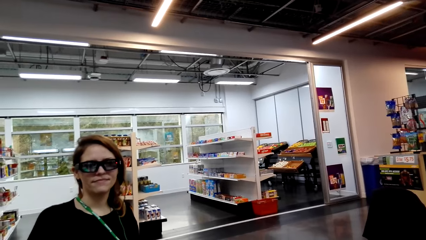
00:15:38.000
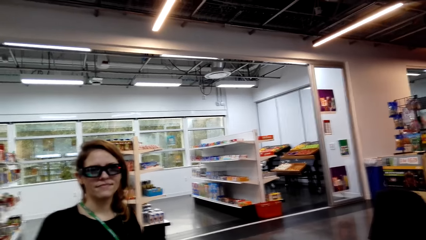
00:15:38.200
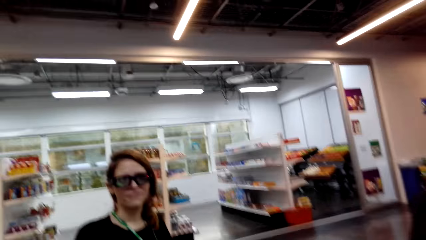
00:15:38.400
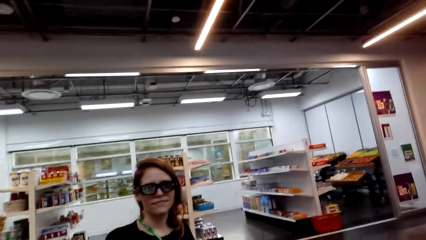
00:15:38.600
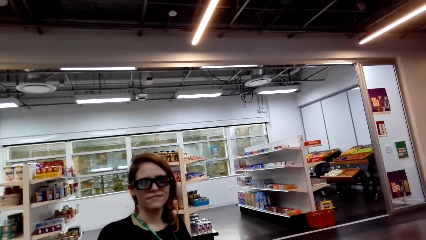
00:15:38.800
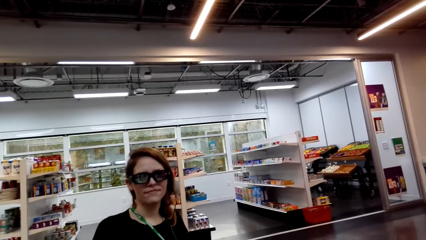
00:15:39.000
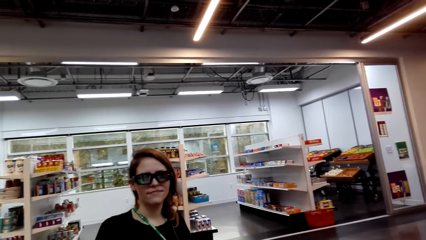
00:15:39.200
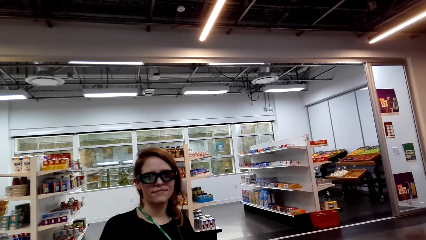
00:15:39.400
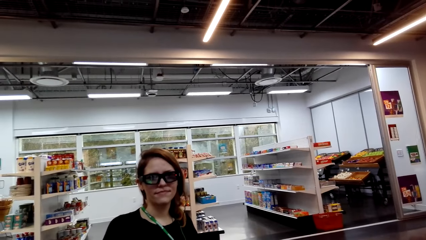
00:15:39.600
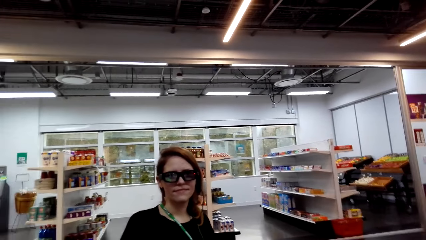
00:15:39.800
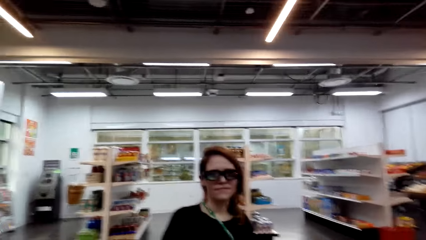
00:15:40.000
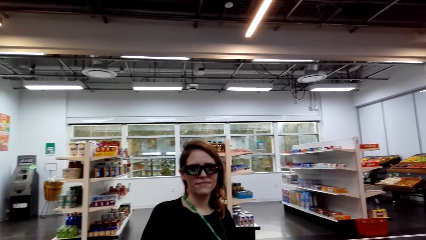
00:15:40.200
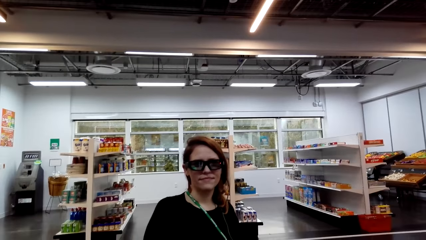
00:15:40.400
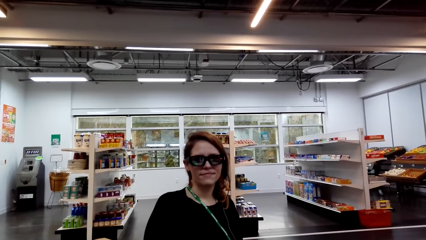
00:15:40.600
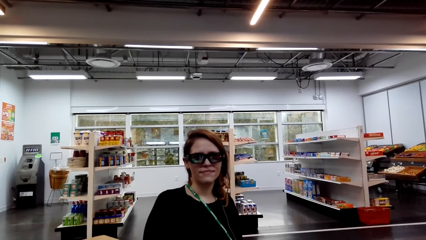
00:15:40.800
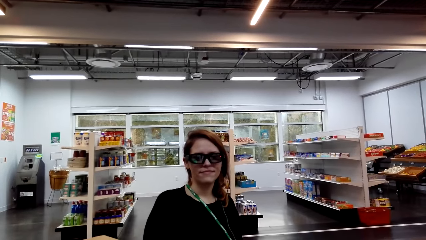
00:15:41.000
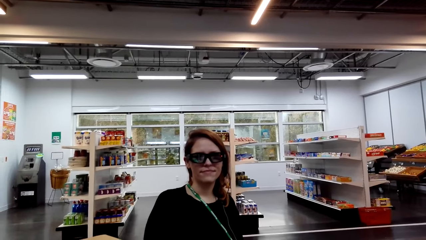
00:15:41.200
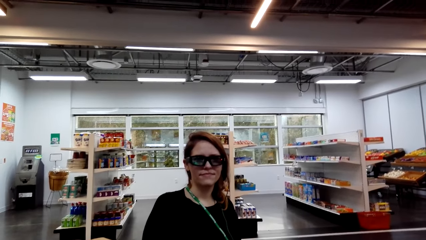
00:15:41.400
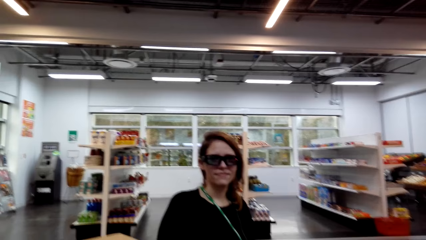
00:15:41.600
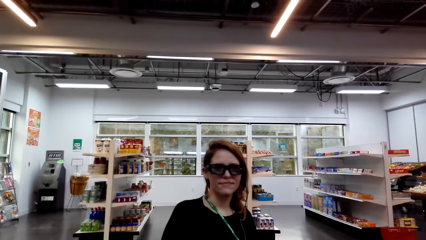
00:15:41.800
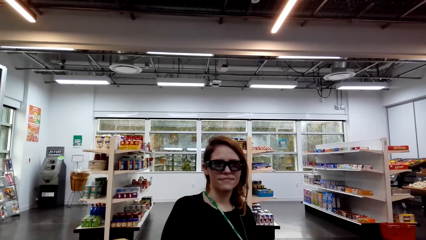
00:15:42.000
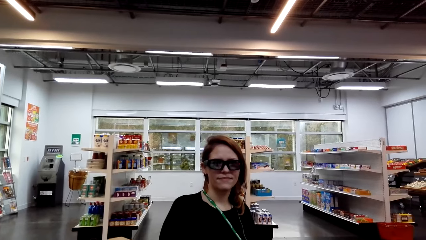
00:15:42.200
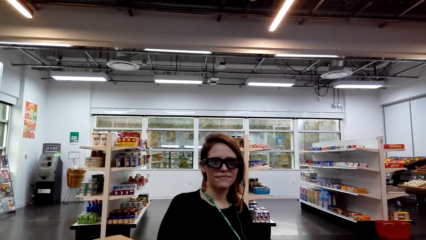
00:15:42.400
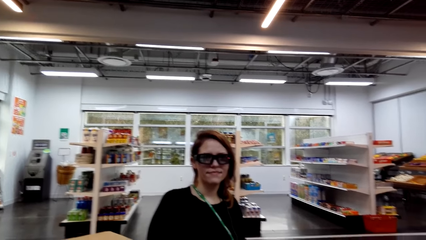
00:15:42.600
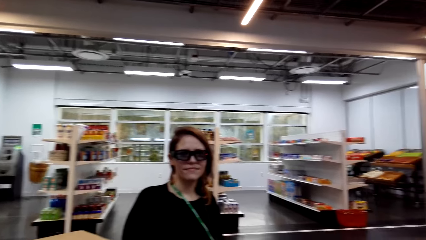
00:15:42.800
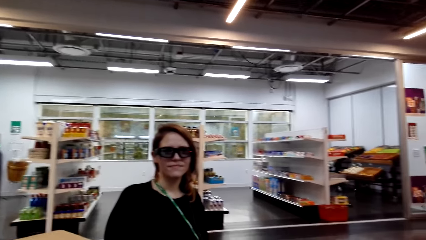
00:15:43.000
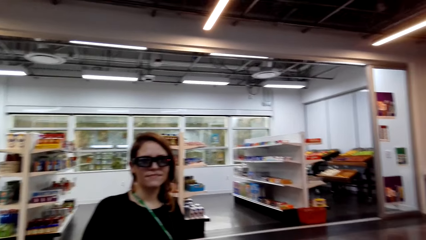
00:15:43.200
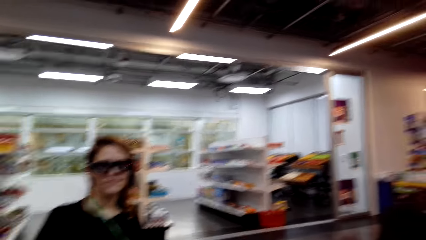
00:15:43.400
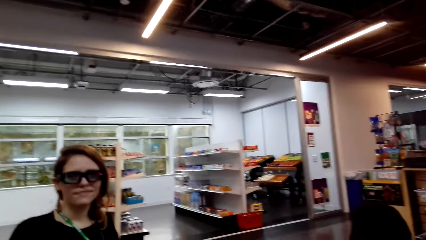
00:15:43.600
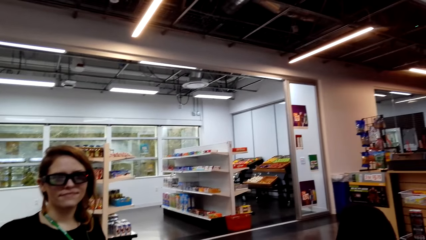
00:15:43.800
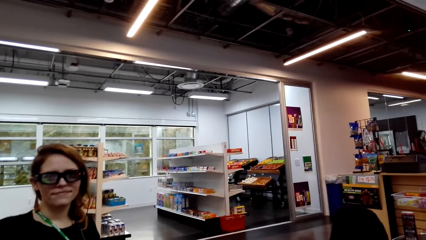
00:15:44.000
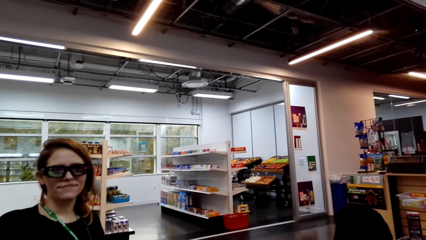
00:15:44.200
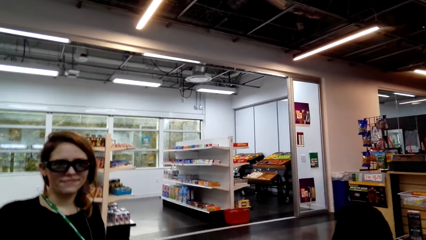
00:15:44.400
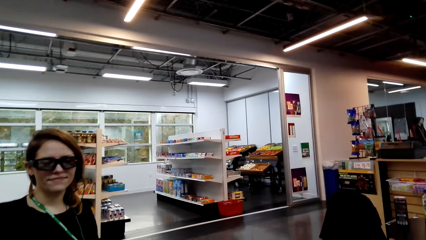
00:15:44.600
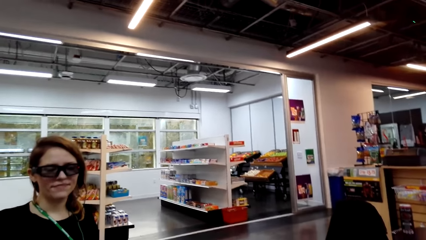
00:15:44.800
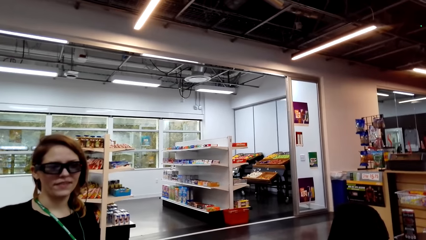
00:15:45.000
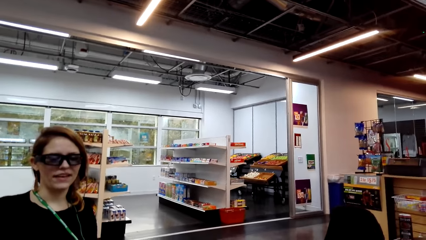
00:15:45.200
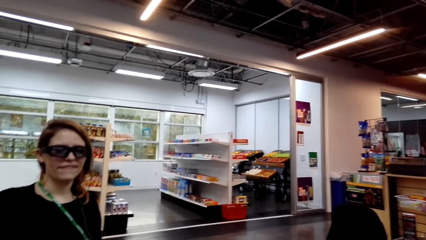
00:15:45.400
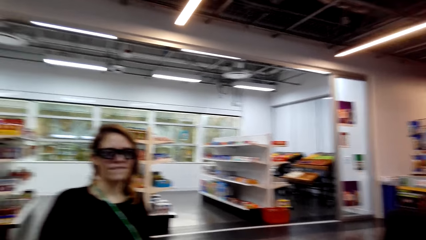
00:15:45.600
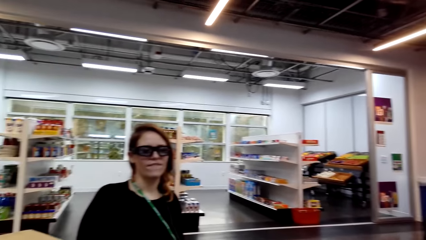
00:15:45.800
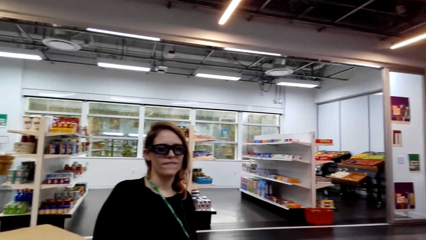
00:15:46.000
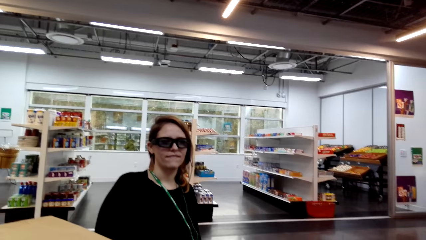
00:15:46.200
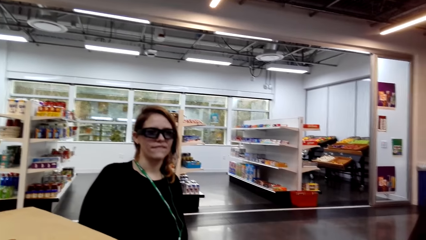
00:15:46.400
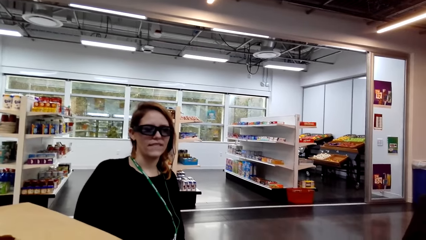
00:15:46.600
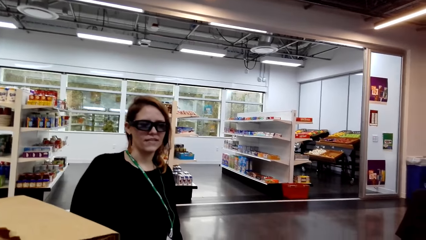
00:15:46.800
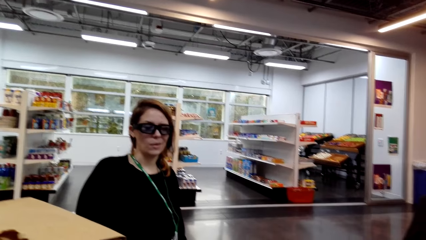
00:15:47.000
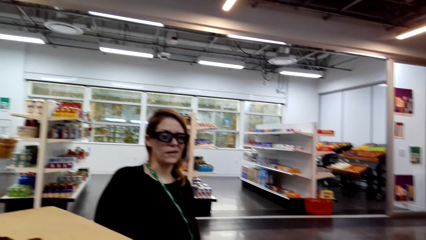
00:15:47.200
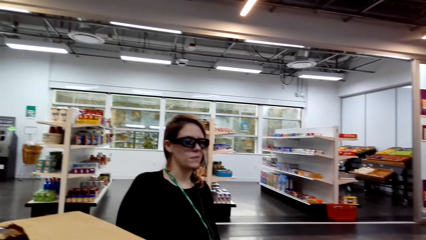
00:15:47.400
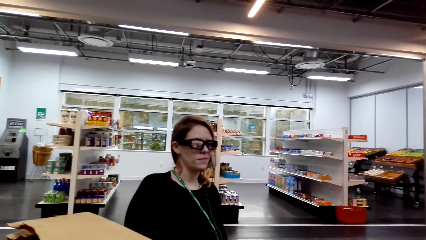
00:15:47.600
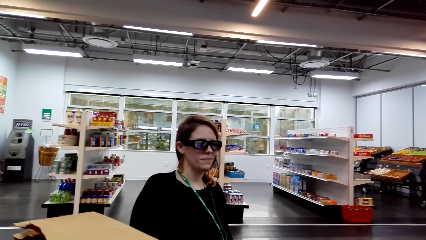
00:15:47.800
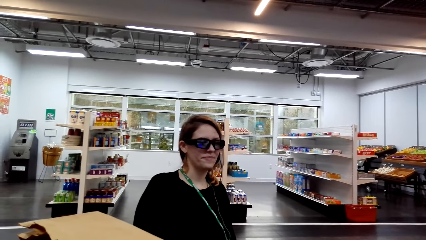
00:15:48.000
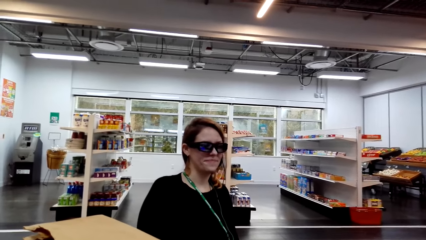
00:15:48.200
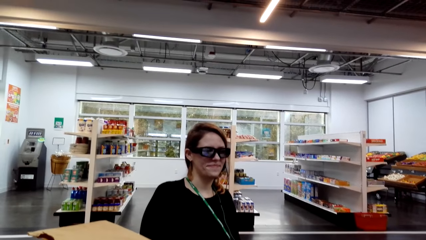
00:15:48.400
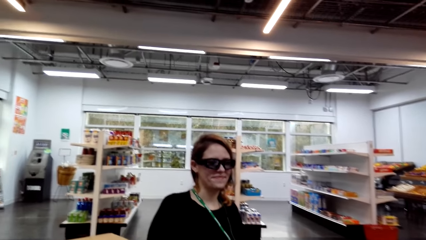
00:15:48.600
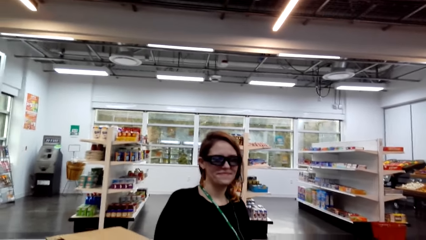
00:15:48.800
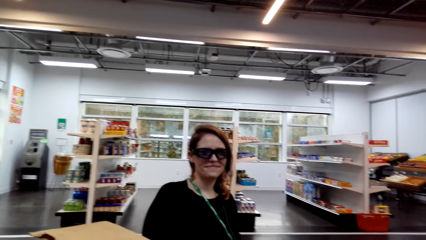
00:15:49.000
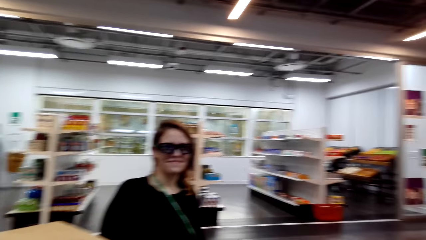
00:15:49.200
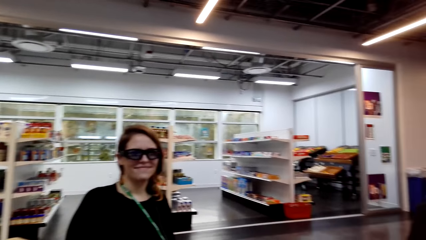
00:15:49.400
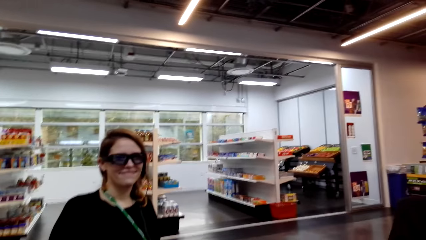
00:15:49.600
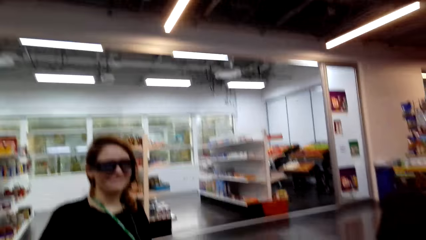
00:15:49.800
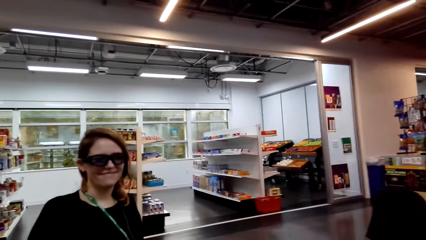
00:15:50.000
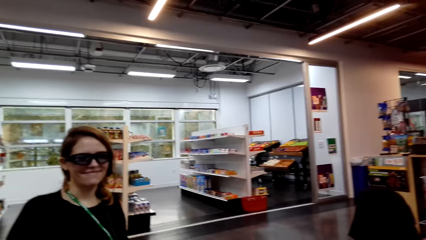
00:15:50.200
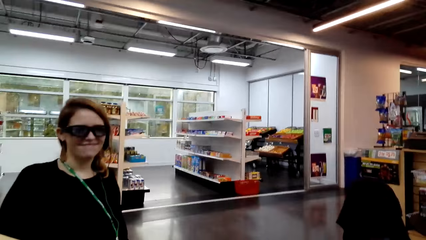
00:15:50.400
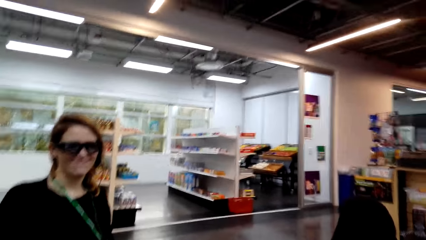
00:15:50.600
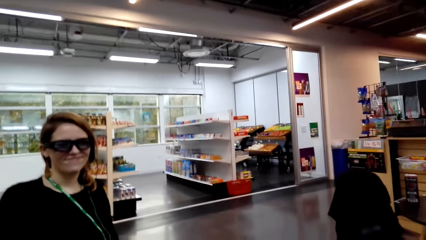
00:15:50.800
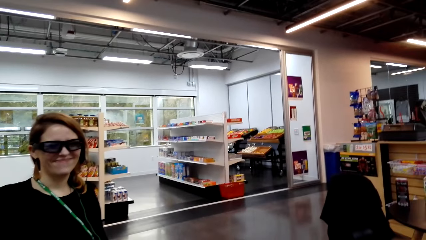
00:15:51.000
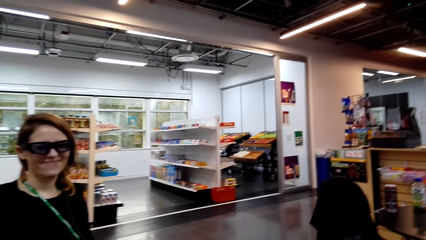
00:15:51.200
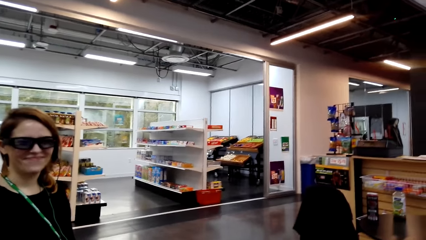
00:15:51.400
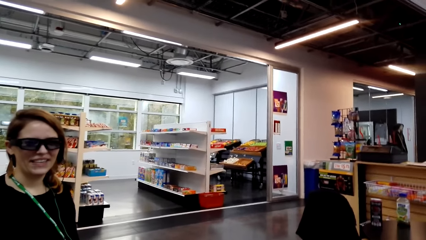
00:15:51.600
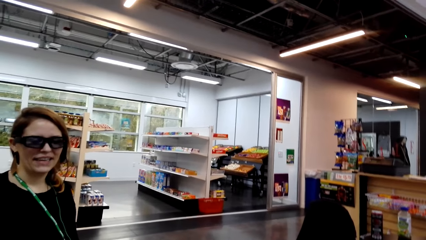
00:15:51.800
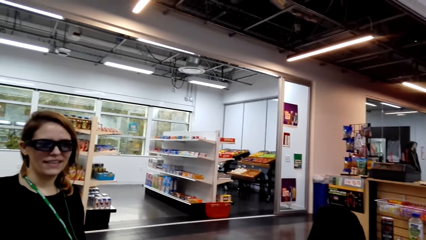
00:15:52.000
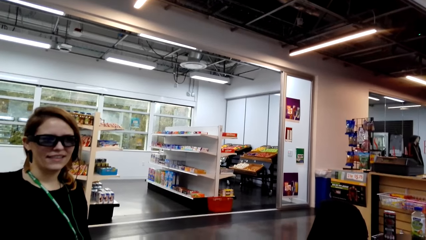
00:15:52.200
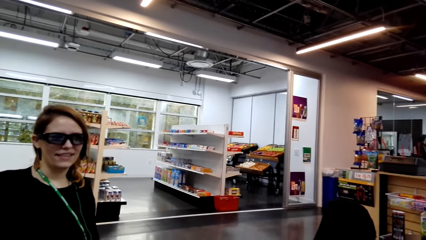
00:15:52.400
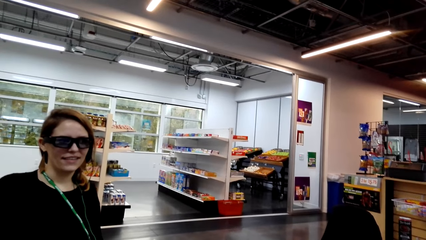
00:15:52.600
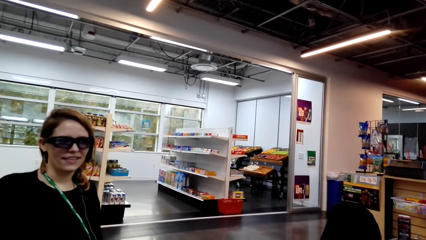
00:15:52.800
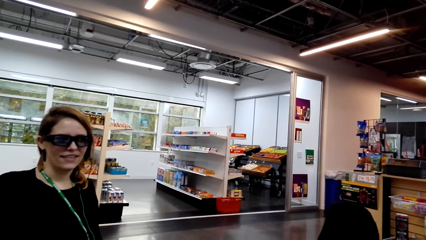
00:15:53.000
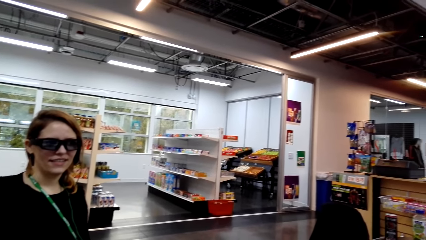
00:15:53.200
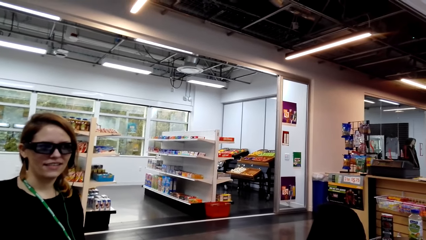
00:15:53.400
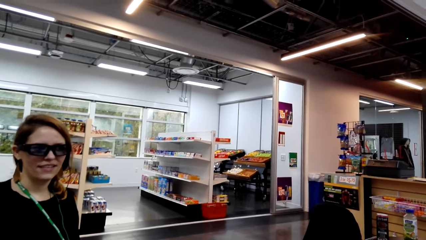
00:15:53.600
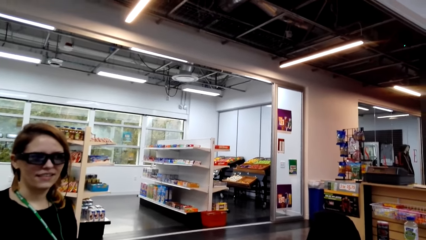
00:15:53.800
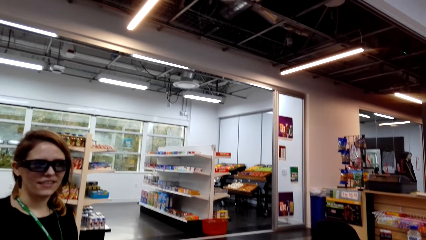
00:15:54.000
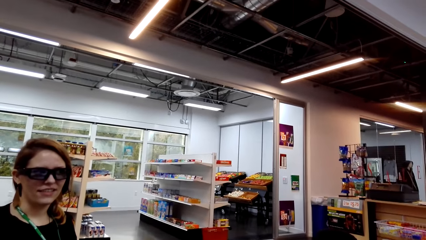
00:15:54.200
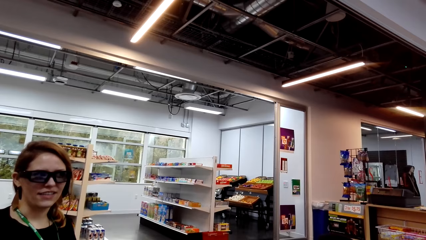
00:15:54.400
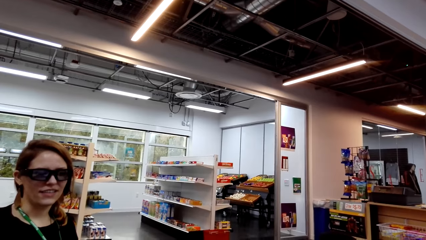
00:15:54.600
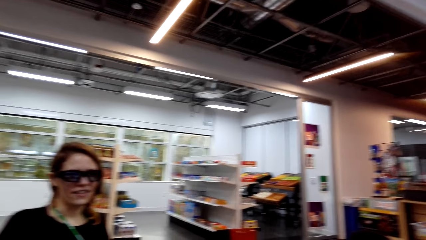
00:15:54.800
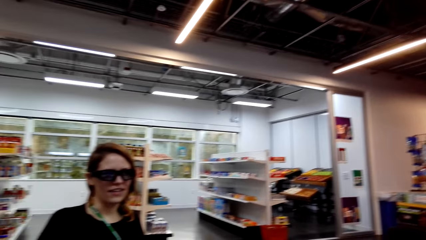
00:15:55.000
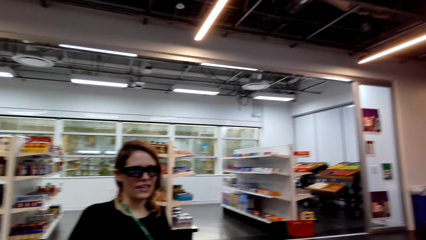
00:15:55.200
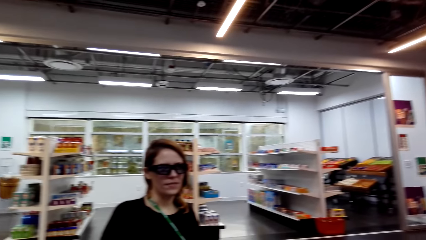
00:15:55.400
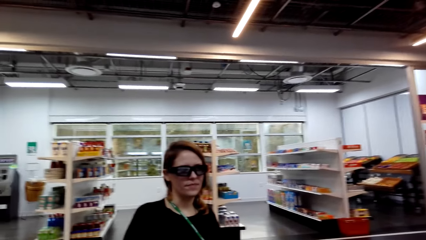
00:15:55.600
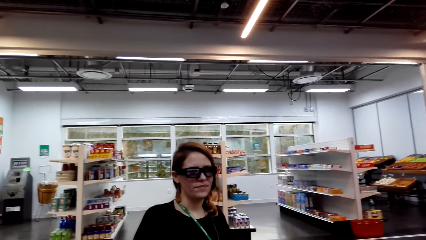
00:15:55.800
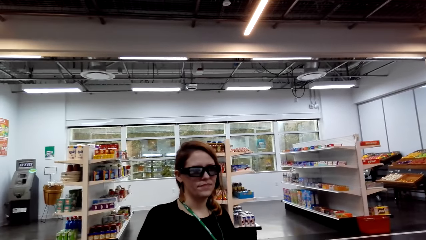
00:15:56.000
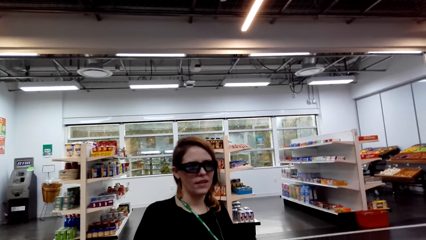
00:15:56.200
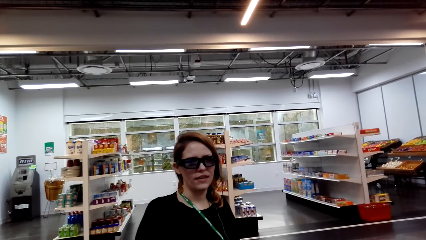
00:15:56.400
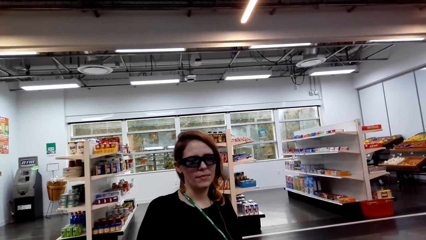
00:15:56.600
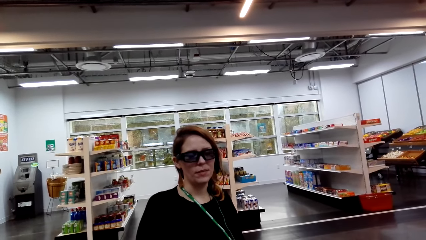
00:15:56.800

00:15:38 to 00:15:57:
A lady interacts with the camera wearer. The camera wearer looks around a supermarket. The lady interacts with the camera wearer. The camera wearer looks around the supermarket. The lady interacts with the camera wearer.
